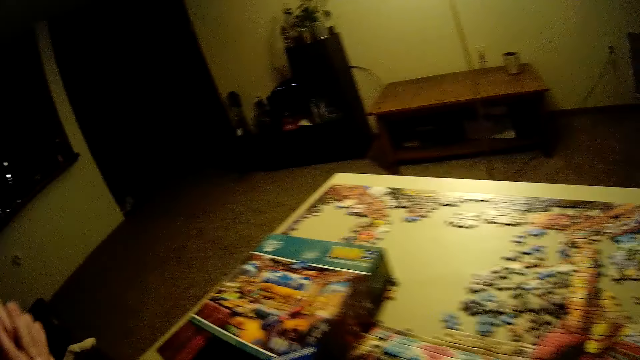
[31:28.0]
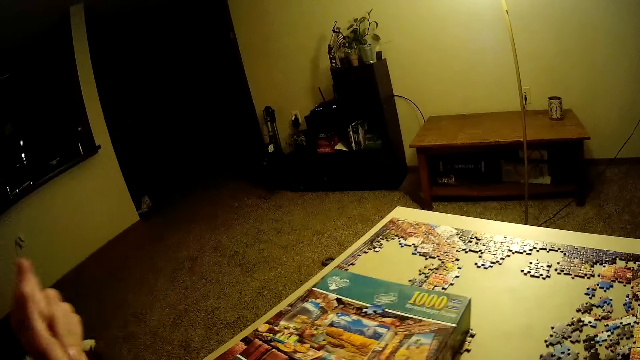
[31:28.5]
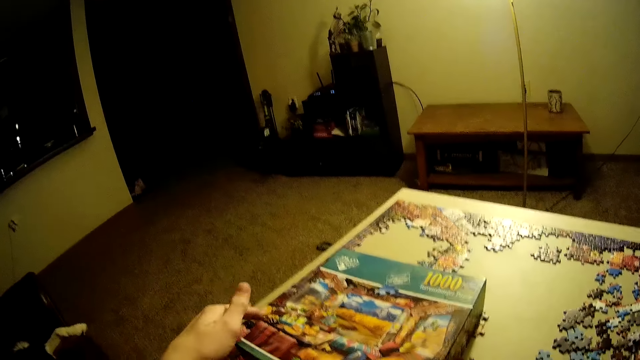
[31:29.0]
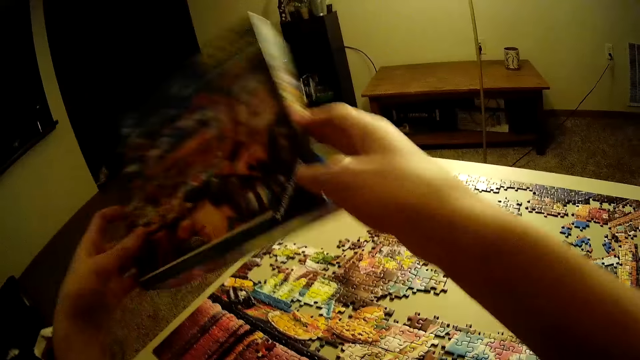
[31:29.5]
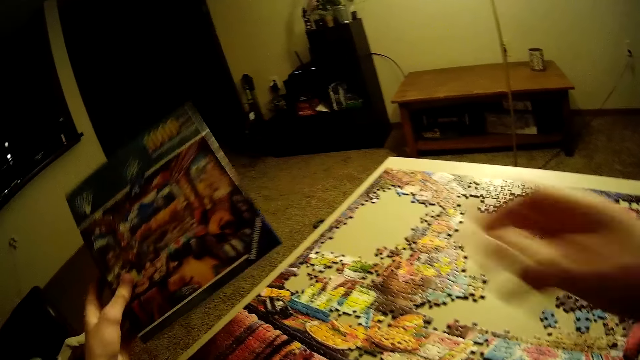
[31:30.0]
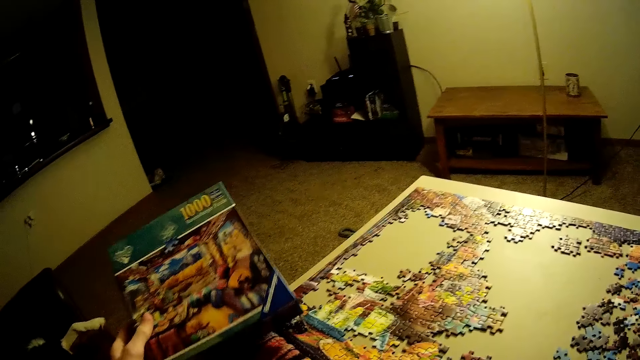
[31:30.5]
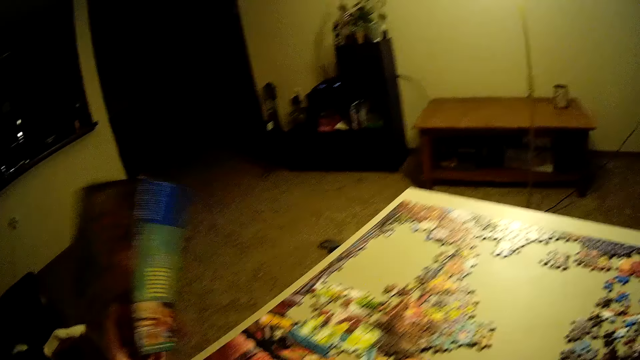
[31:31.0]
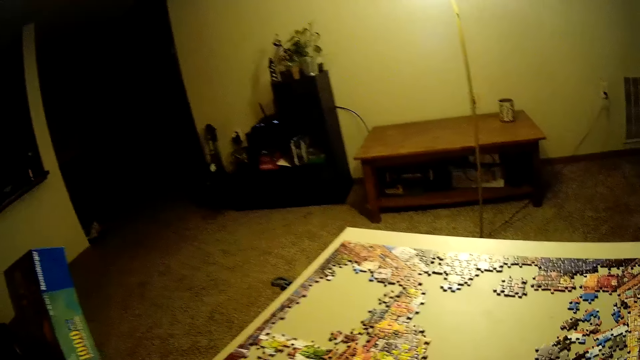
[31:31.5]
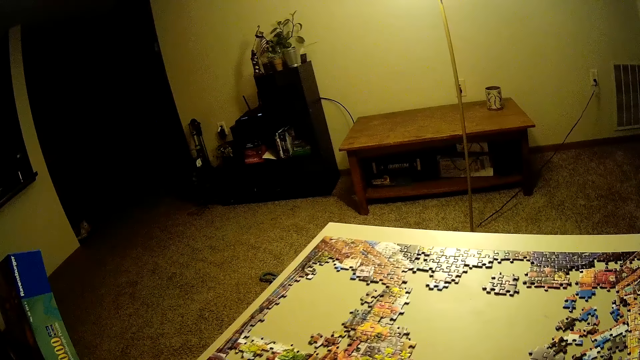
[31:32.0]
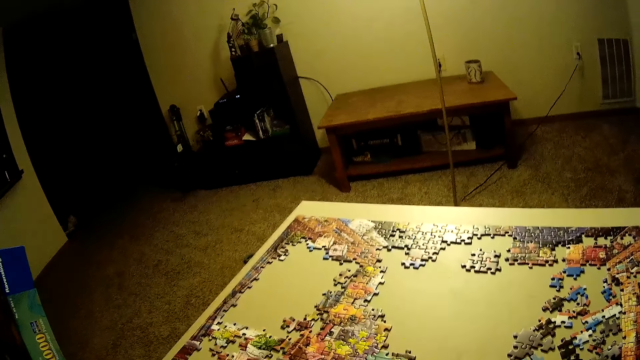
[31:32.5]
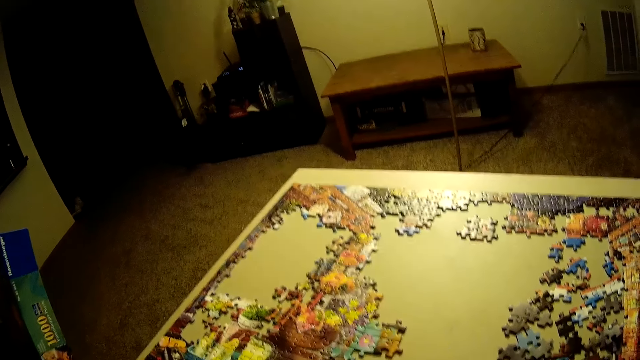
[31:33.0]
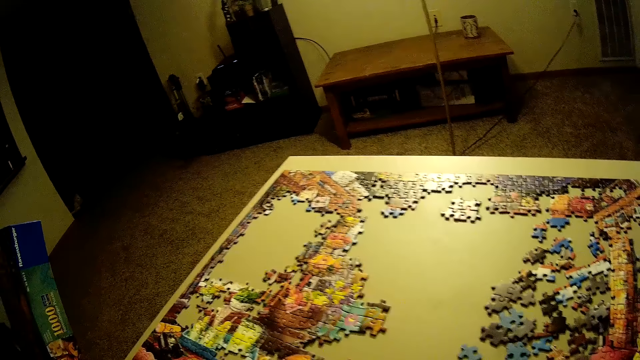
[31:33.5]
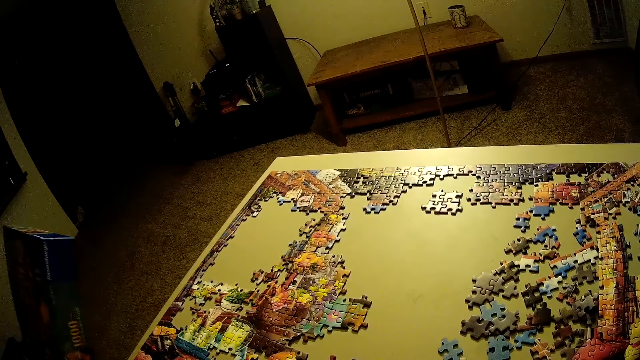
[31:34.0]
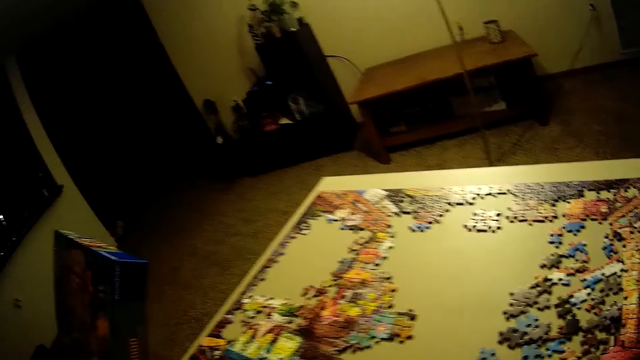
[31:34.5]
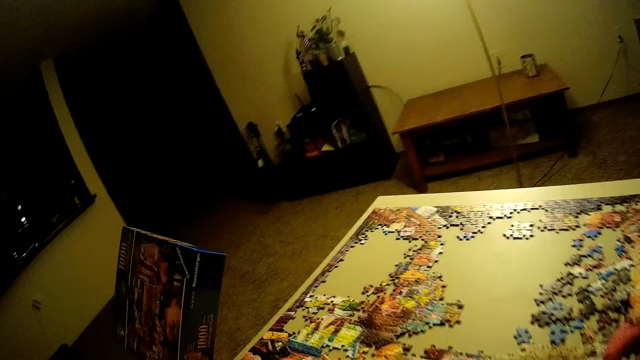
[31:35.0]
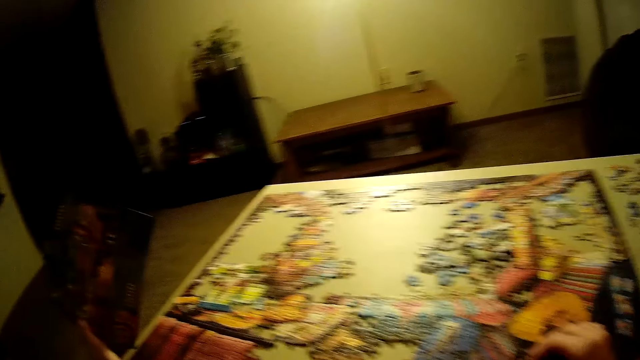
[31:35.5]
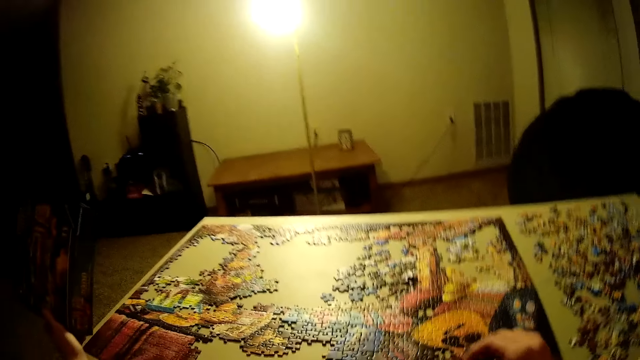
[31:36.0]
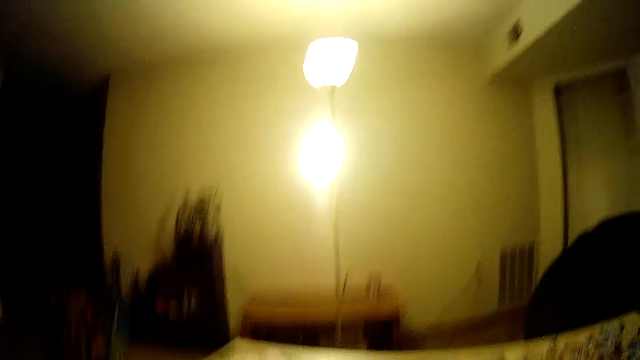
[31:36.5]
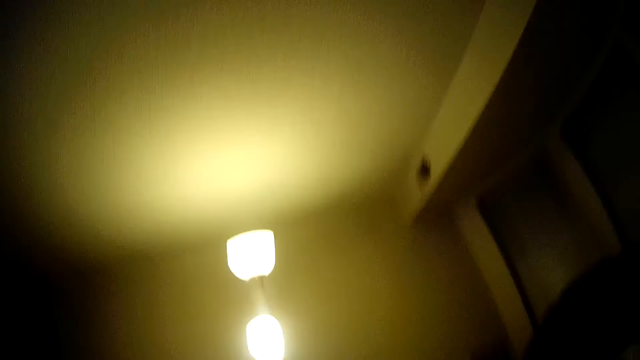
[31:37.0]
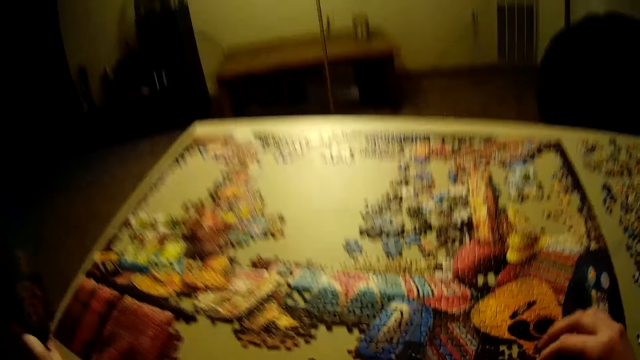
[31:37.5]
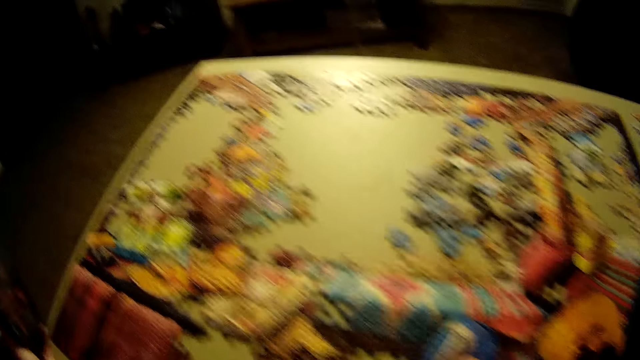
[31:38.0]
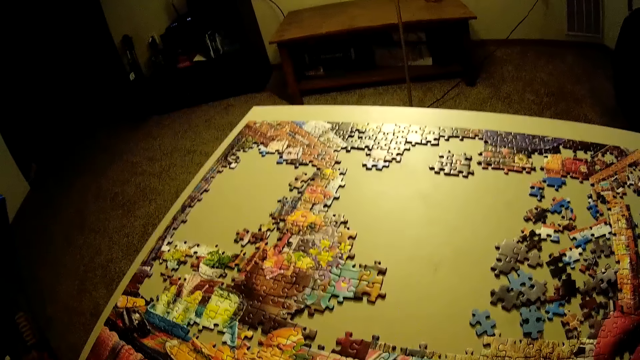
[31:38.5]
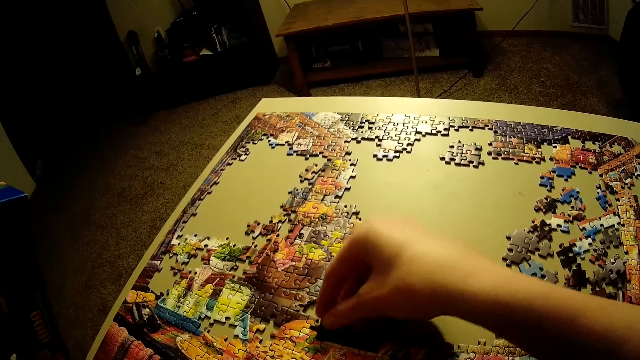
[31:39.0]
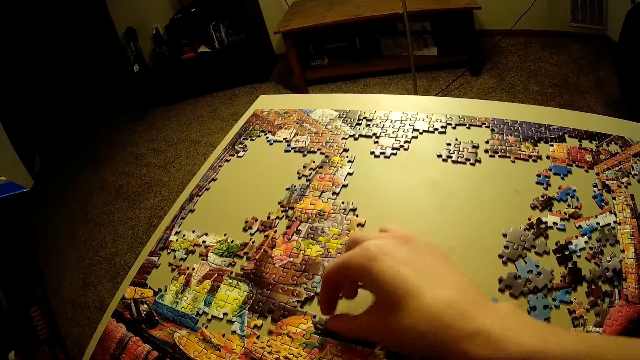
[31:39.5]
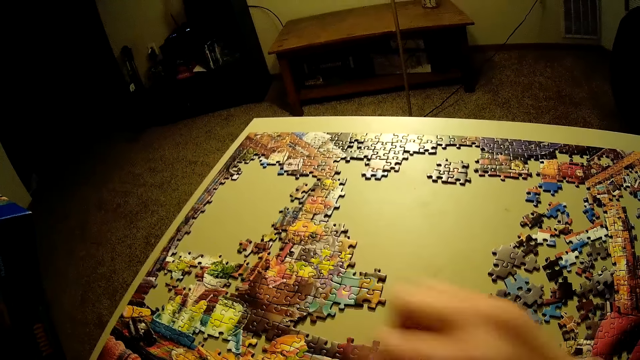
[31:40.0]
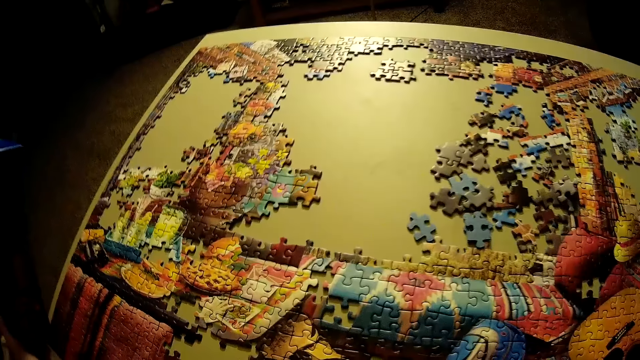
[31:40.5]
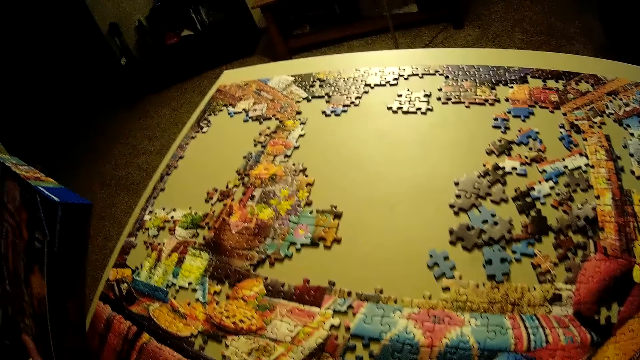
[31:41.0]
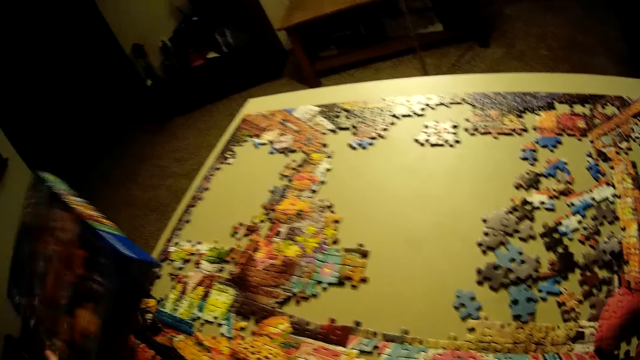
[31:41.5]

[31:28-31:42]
The camera wearer picks up the box of puzzle on the table with his hands. He holds the box with his hand. He looks around the table. He adjusts the pieces of the puzzle on the table.

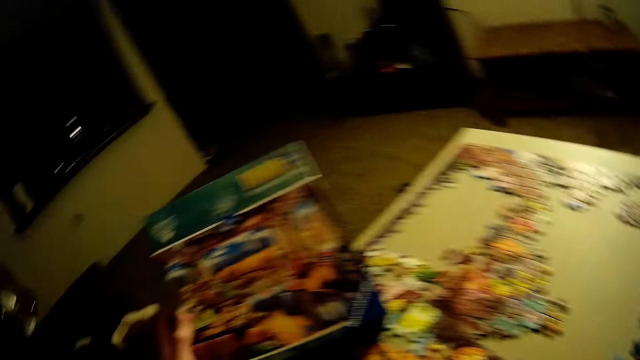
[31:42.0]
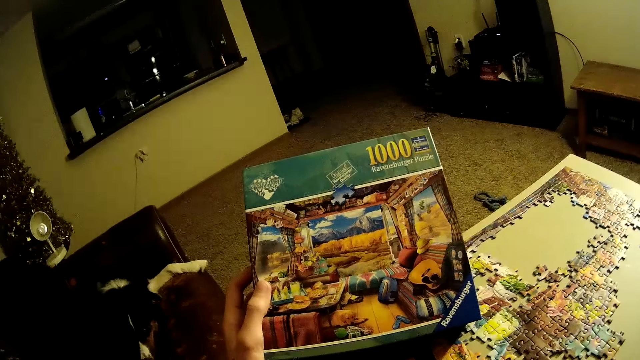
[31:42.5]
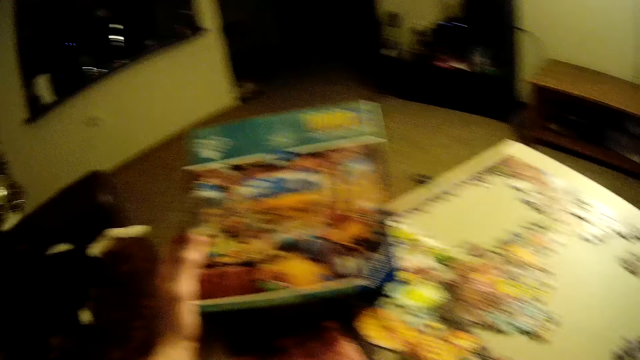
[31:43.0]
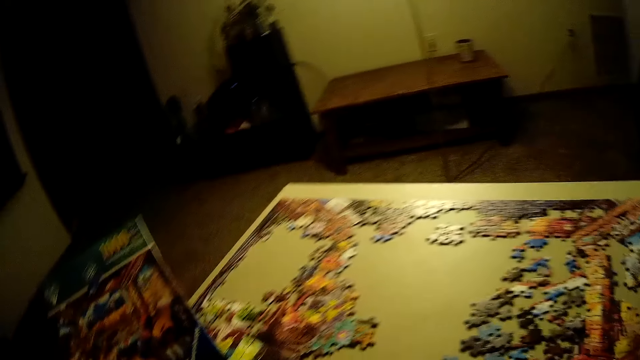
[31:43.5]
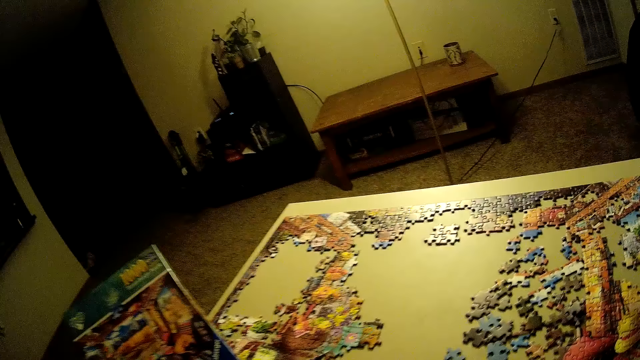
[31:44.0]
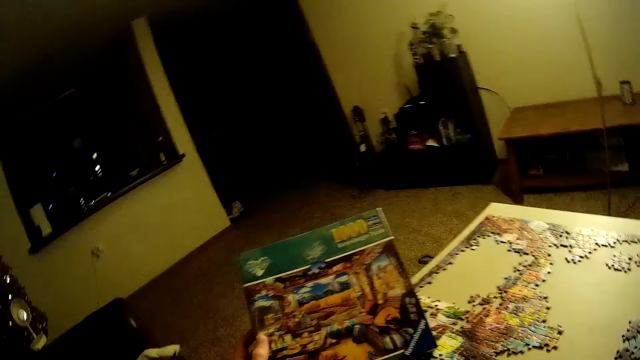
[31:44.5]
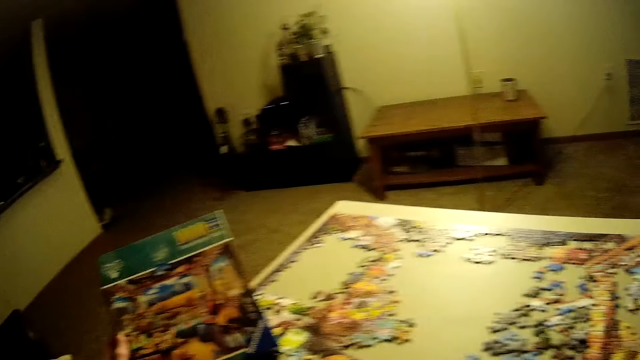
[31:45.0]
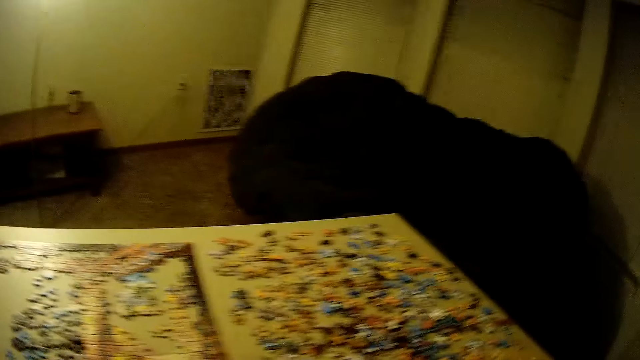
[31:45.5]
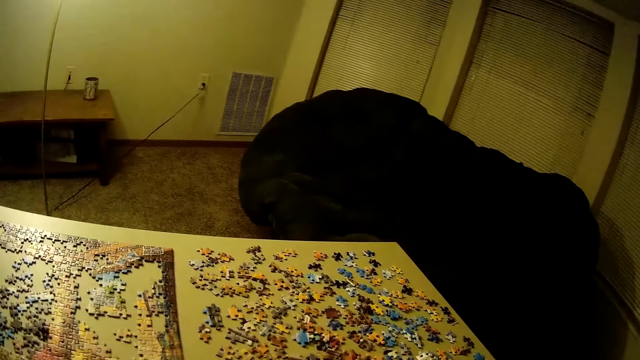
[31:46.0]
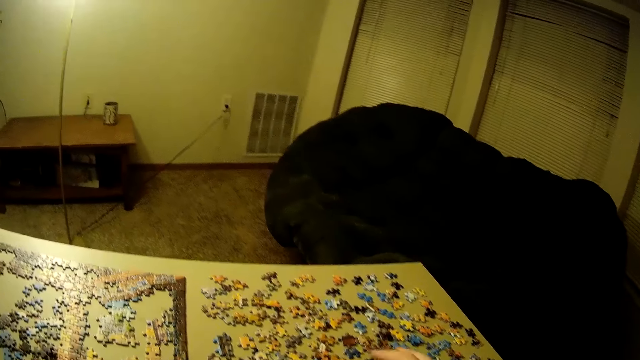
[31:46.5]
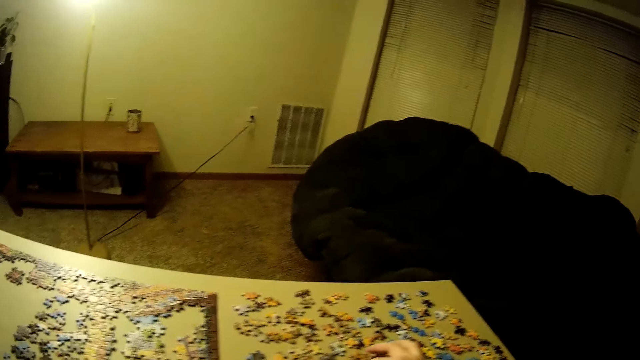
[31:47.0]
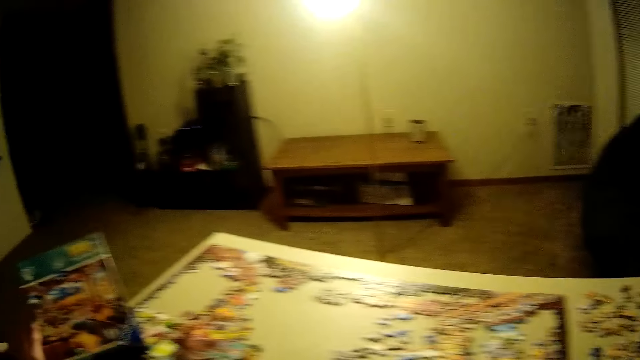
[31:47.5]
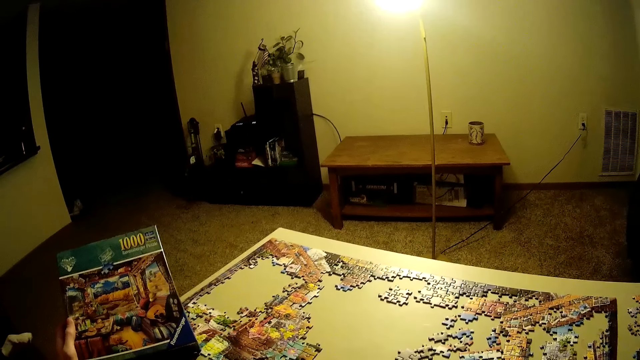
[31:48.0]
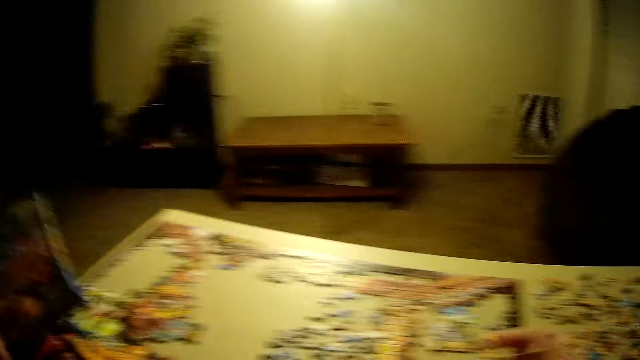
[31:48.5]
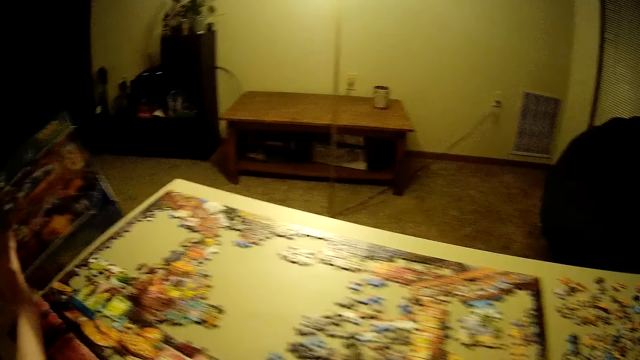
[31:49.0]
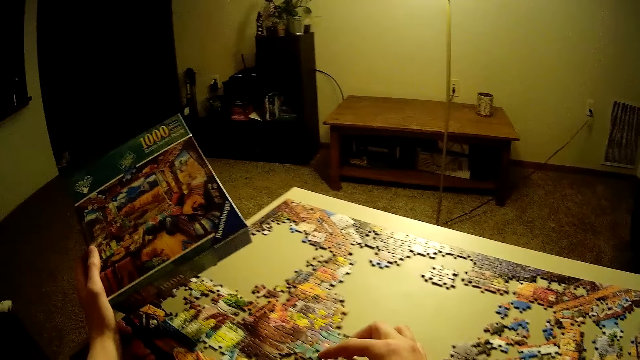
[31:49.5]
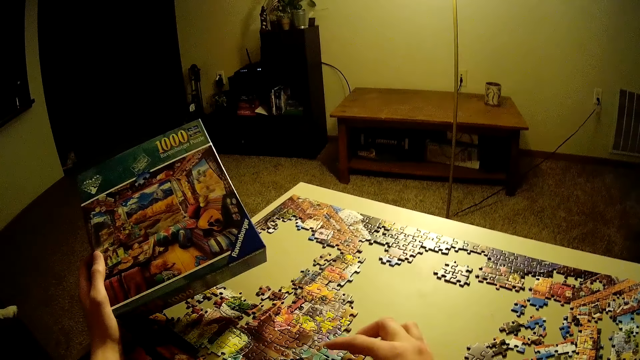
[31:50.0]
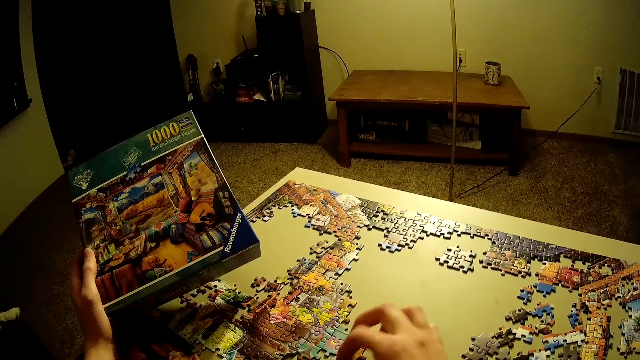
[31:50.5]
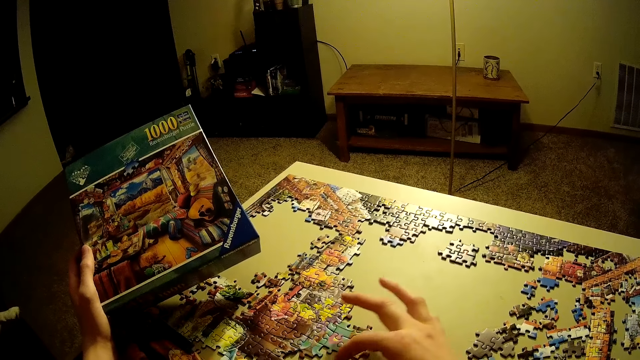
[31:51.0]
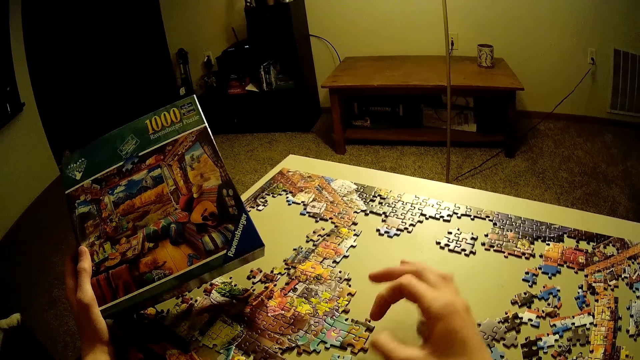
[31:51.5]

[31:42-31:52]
The camera wearer looks at the box of puzzle on his left hand. He sorts the puzzle pieces. He holds a puzzle piece.
